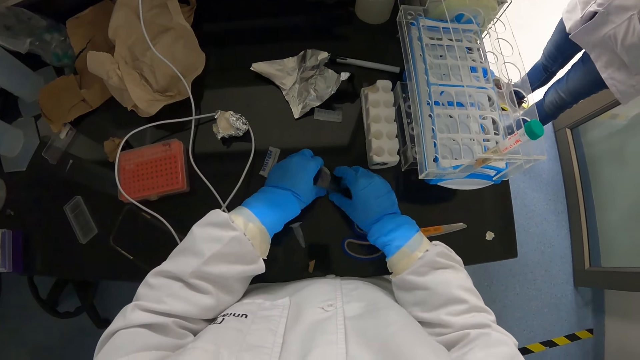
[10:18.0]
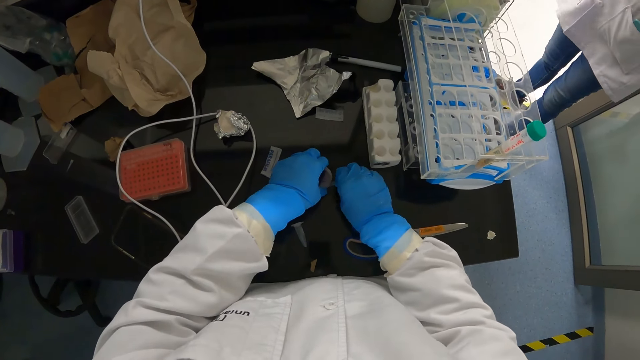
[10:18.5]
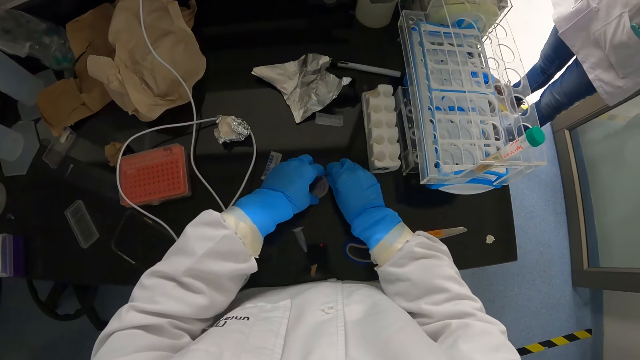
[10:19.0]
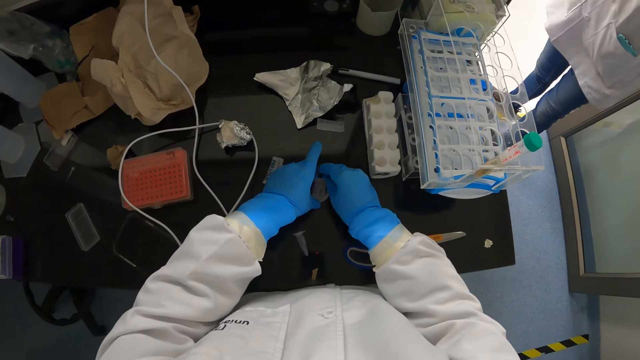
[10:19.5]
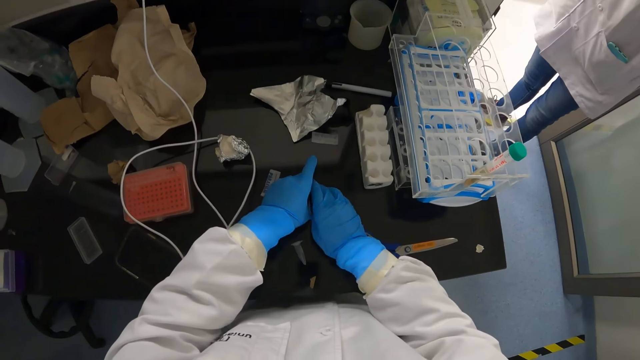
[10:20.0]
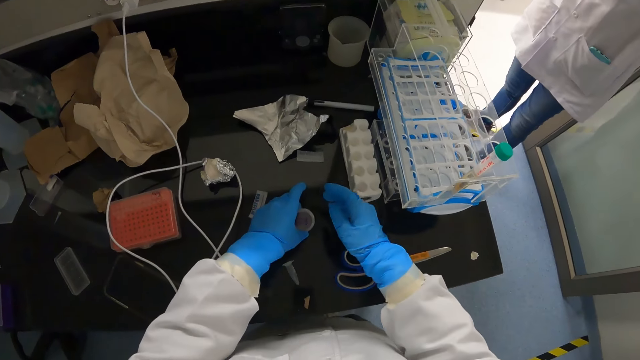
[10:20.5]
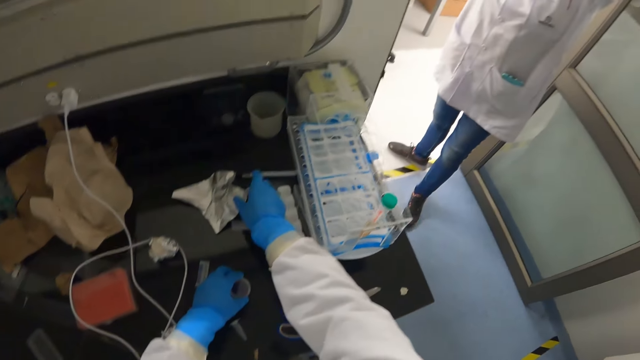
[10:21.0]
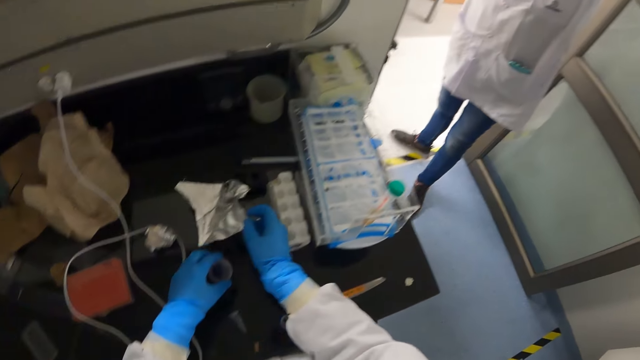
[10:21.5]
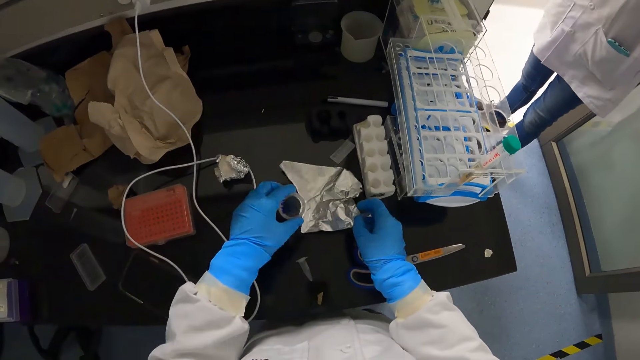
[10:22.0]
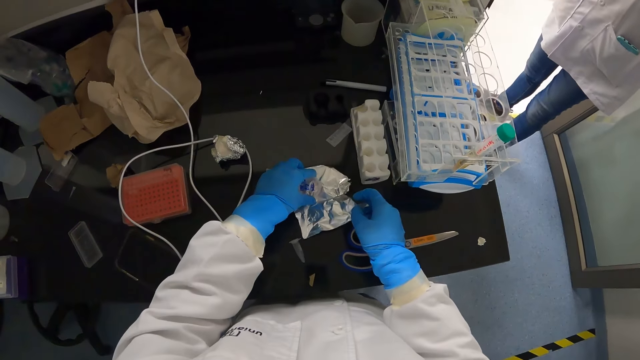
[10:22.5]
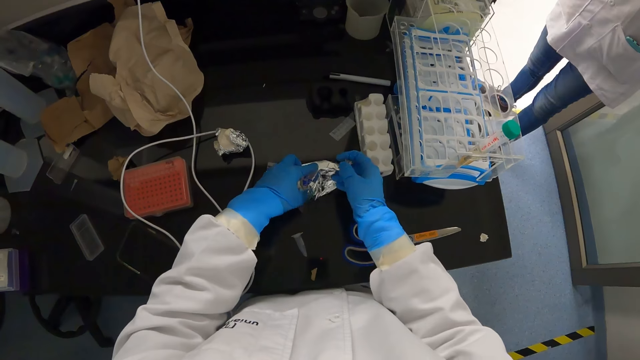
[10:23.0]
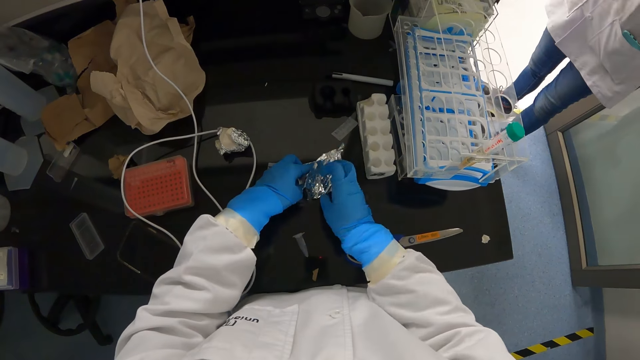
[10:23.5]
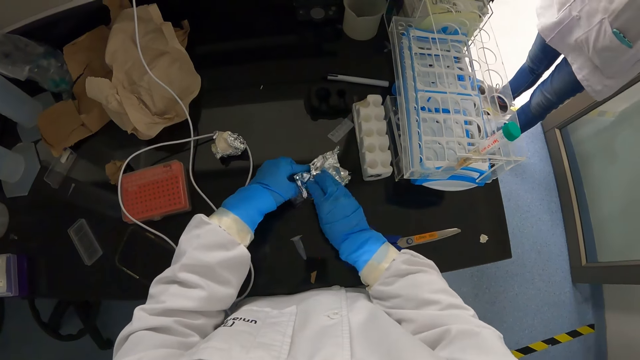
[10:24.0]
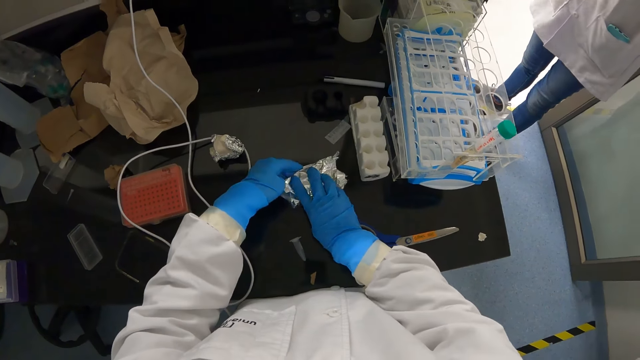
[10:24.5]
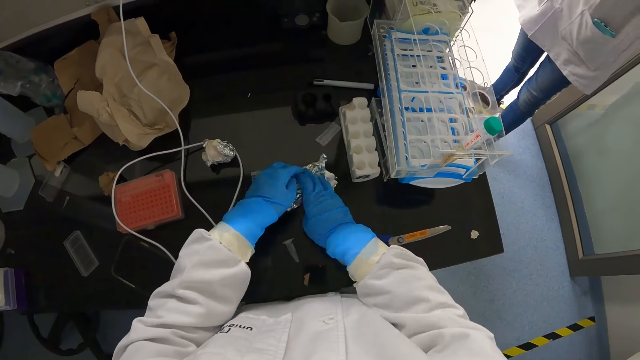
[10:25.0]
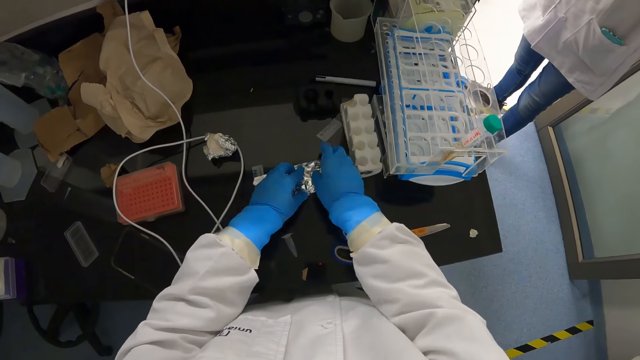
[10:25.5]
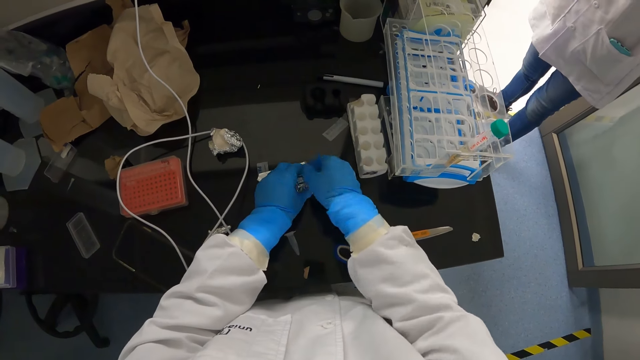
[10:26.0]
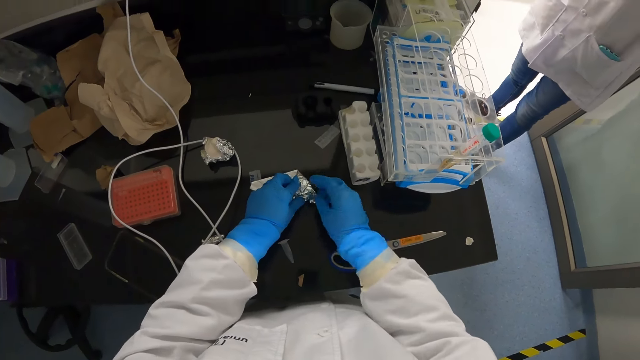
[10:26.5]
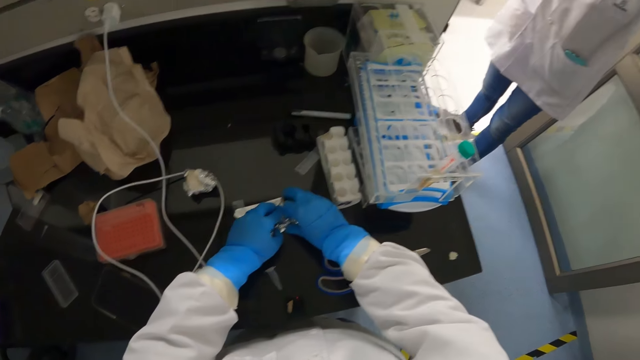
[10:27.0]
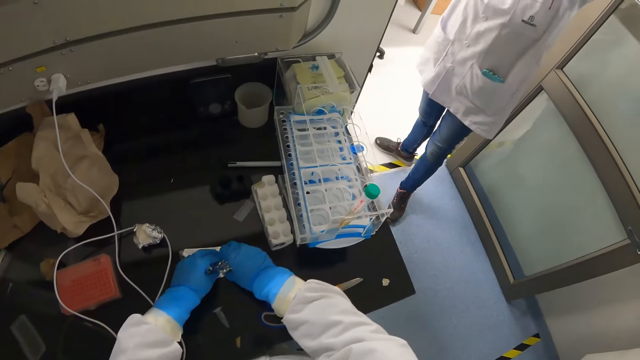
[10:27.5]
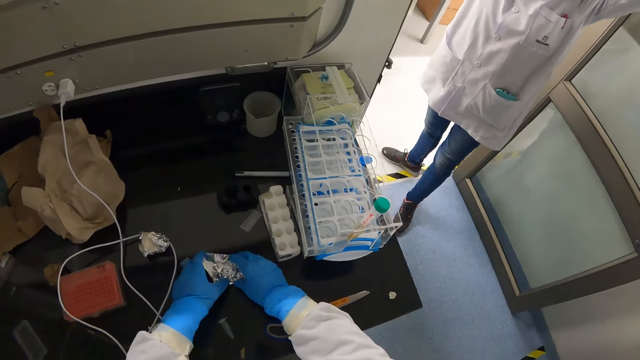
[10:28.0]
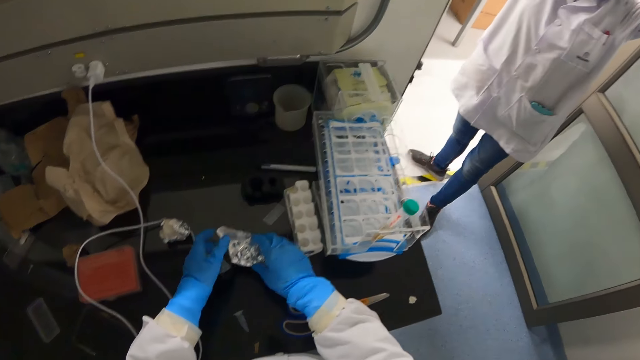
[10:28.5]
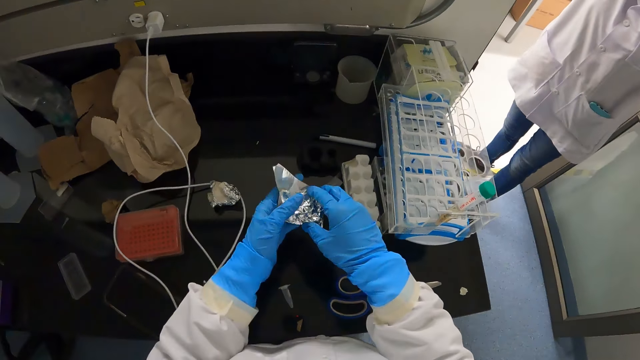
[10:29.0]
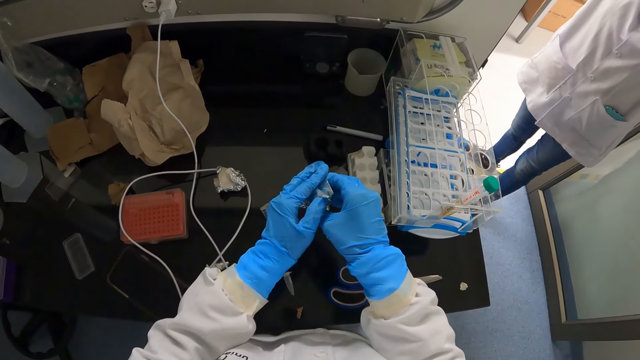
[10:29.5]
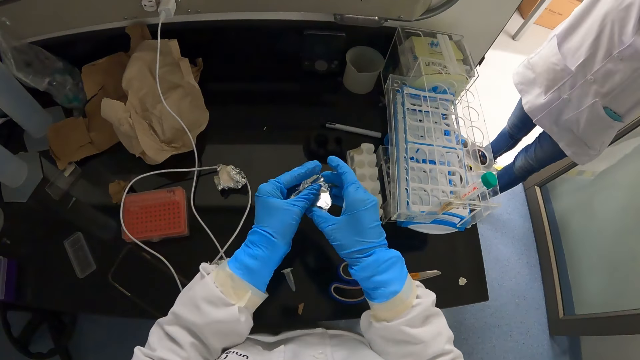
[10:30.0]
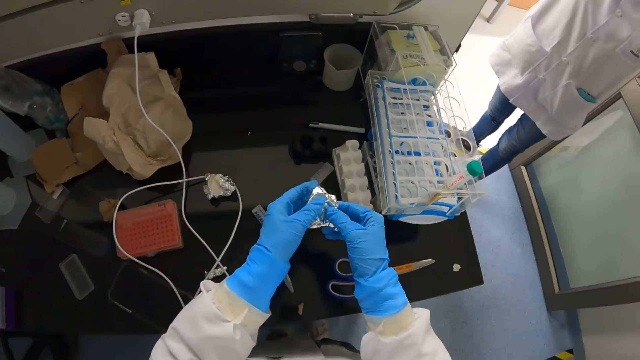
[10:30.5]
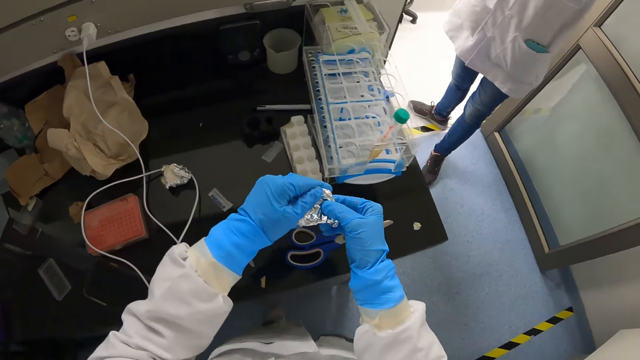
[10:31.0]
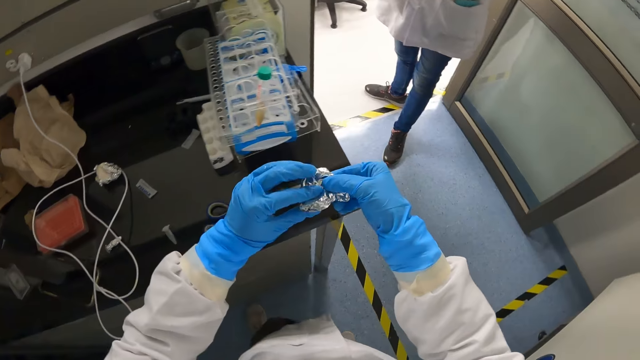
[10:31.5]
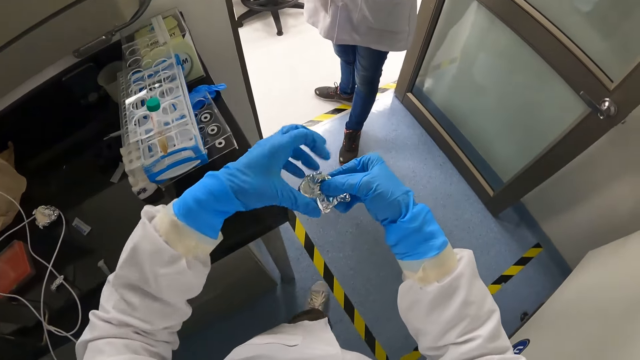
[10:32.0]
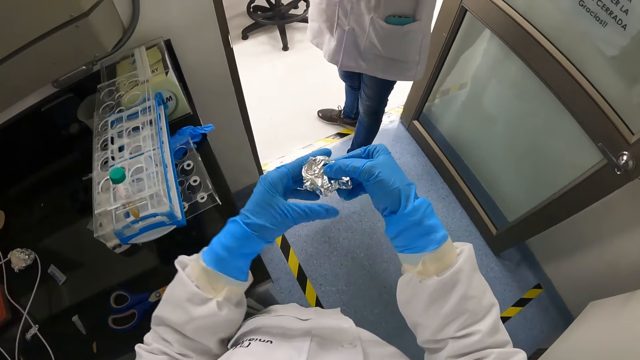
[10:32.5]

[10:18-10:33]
The camera wearer picks the foil from the countertop with his right hand. He picks the petri dish from the countertop with his left hand. He places the foil in his right hand on the countertop. He places the petri dish in his left hand on the foil on the countertop. He wraps the foil around the petri dish with his hands. He picks the wrapped petri dish from the countertop with his right hand. He wraps the foil around the petri dish with his hands.

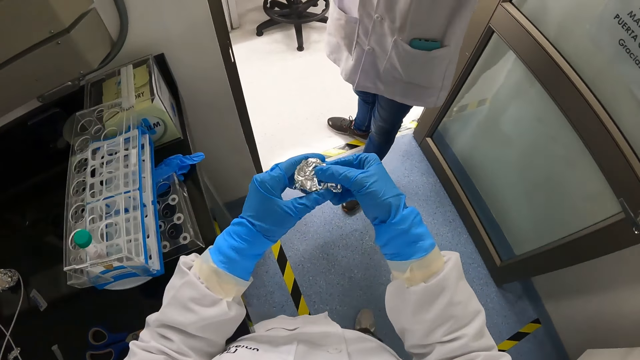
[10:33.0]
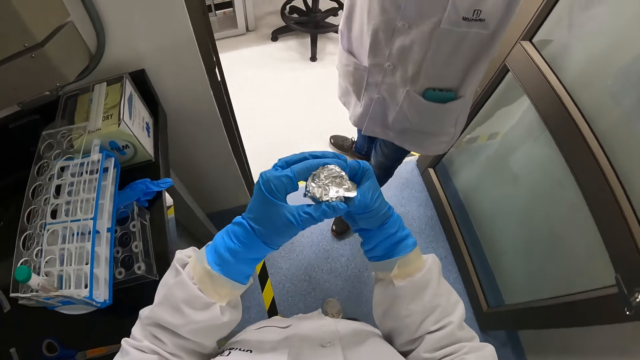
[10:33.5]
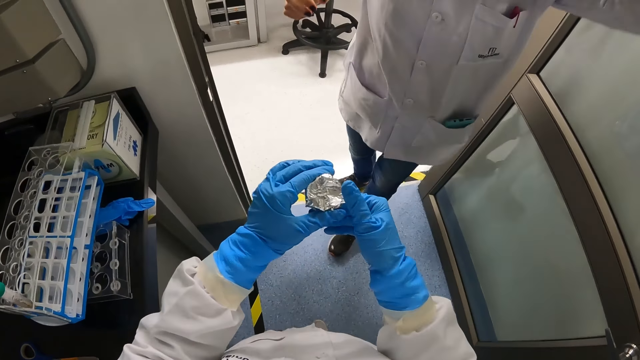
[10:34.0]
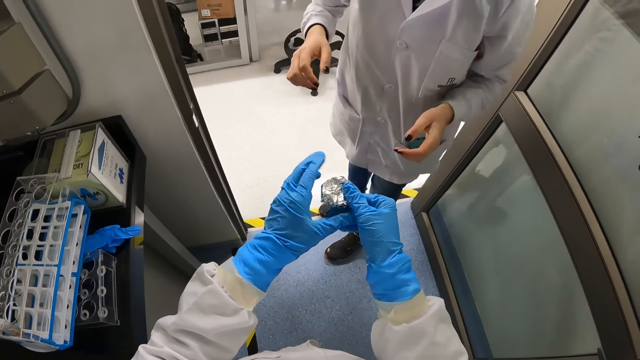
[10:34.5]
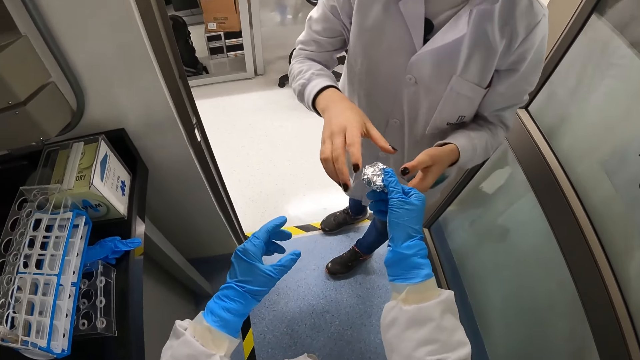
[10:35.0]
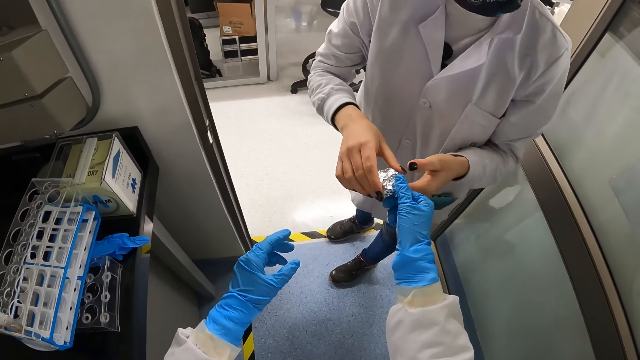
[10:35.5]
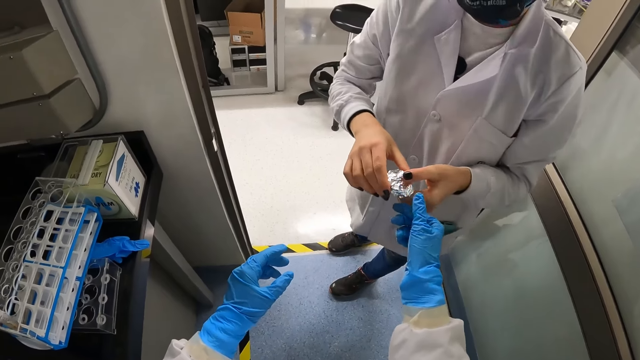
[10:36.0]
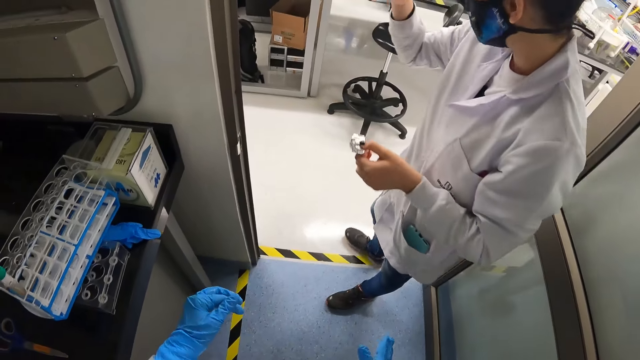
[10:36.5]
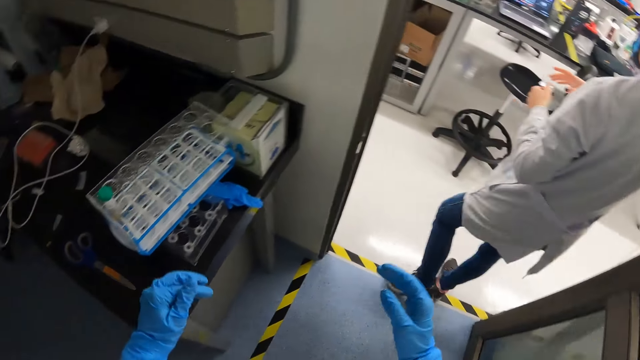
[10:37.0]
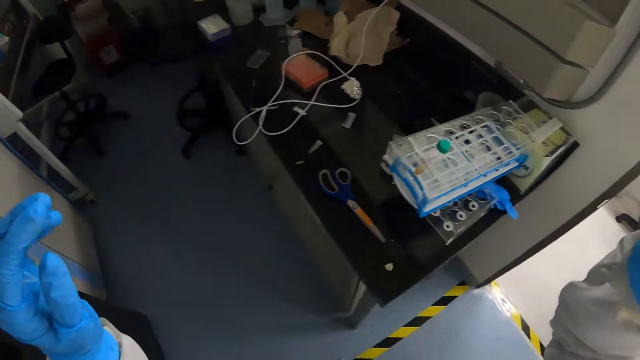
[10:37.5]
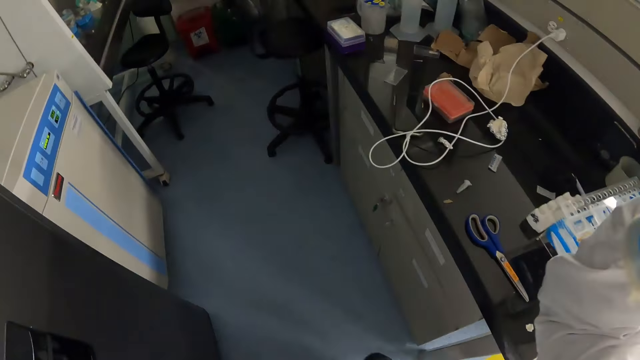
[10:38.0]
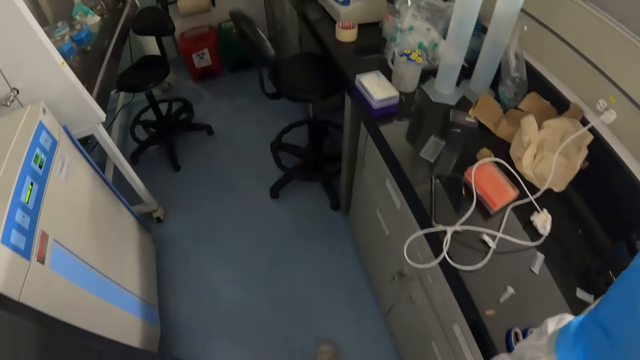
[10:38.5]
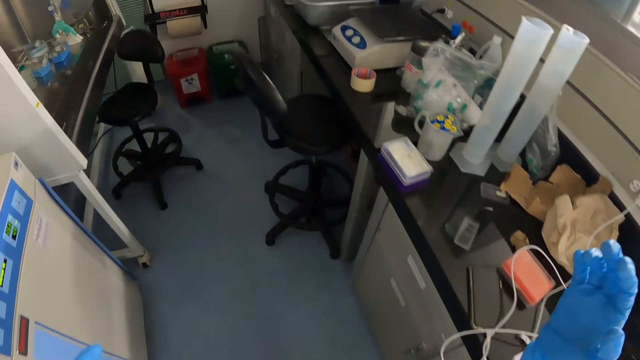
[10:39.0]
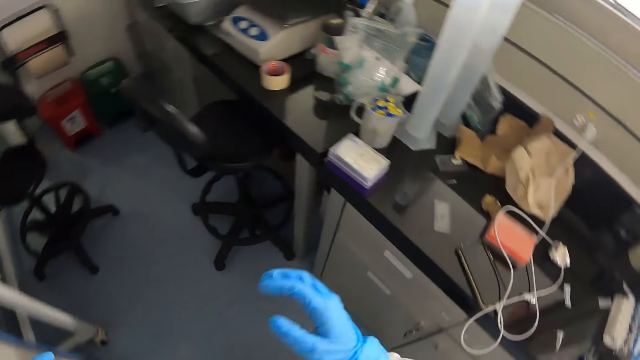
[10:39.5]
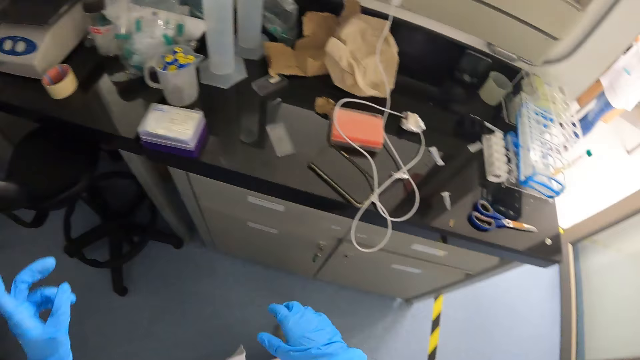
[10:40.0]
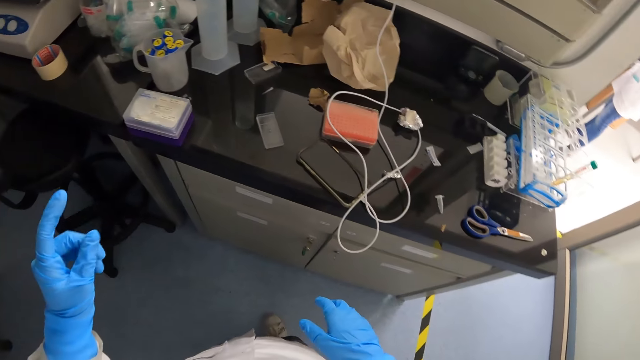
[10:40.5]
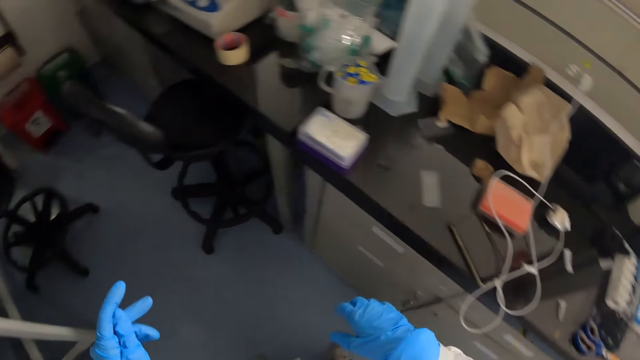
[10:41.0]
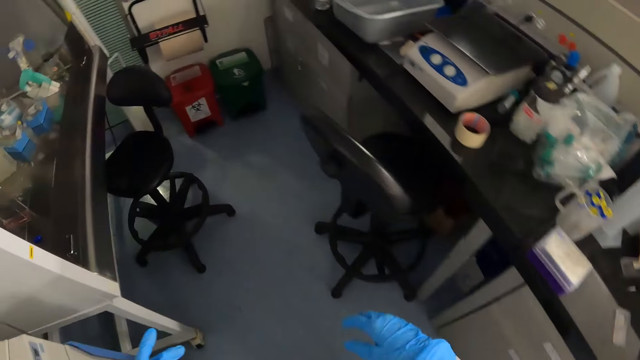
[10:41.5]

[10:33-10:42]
The camera wearer hands the wrapped petri dish in his right hand to a scientist. The scientist takes the wrapped petri dish from the camera wearer. The camera wearer walks. He looks around.
